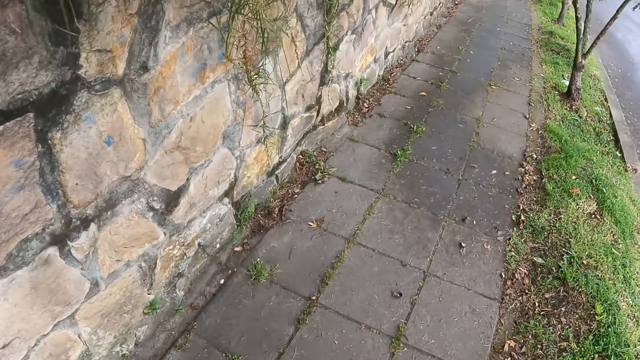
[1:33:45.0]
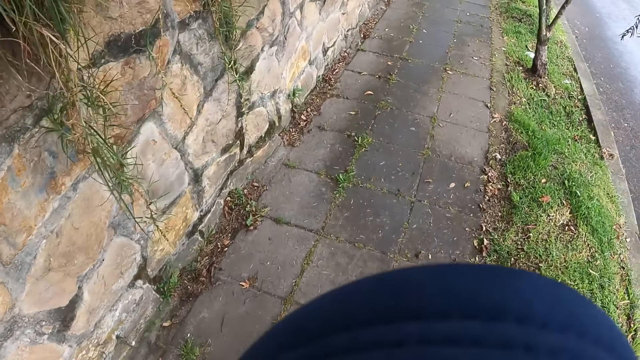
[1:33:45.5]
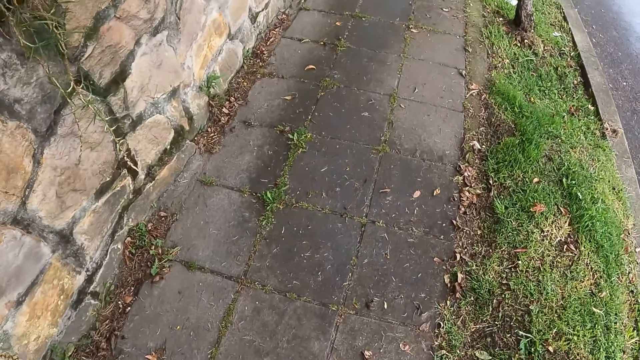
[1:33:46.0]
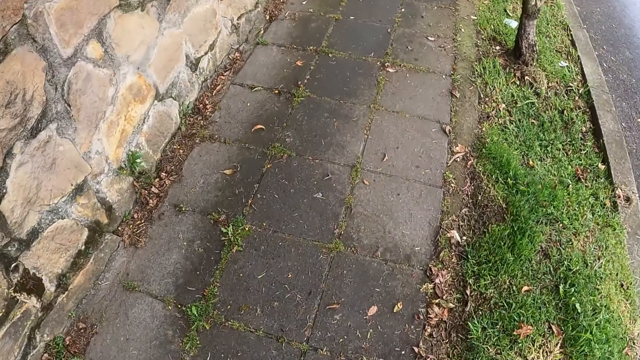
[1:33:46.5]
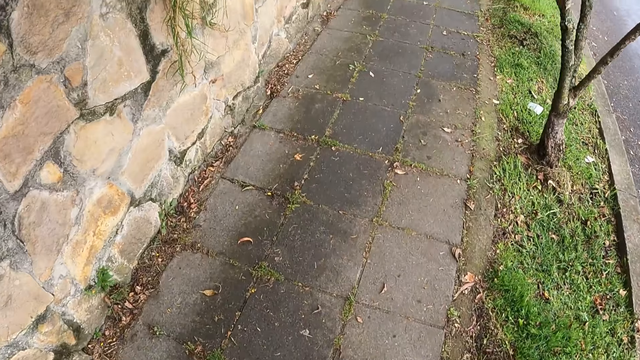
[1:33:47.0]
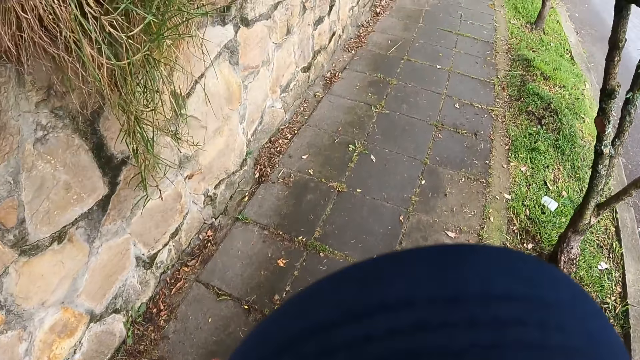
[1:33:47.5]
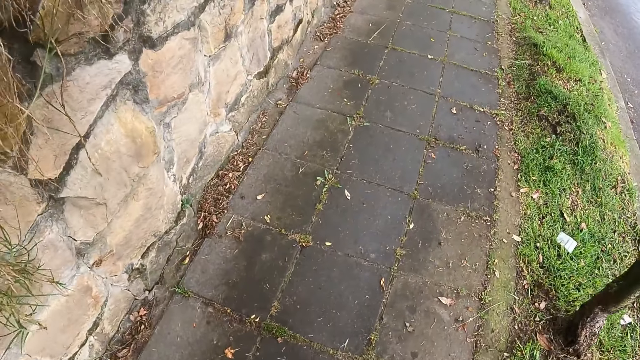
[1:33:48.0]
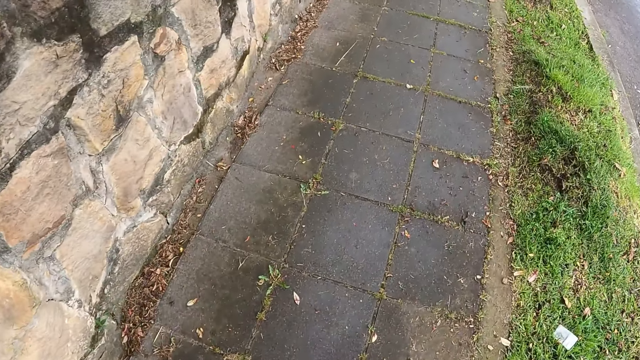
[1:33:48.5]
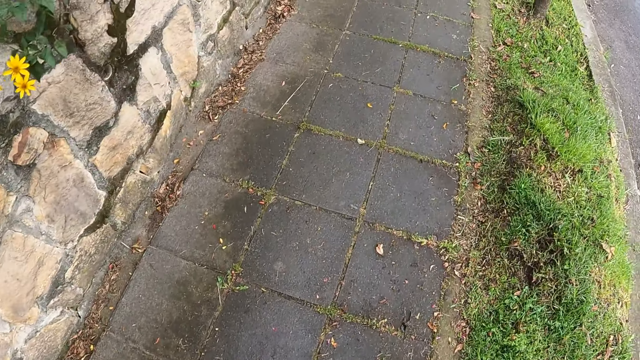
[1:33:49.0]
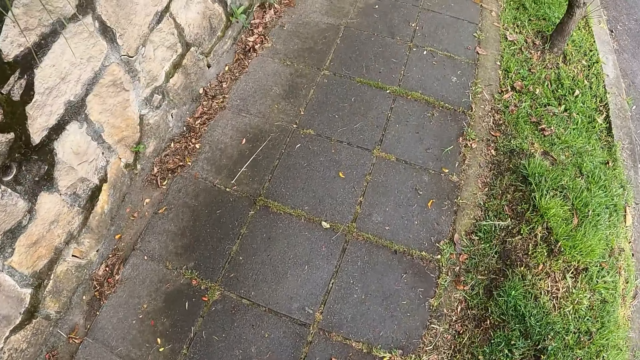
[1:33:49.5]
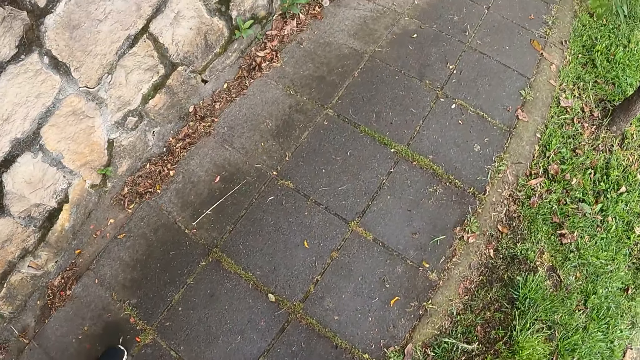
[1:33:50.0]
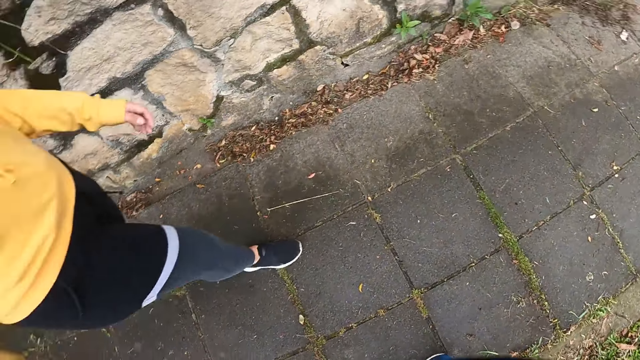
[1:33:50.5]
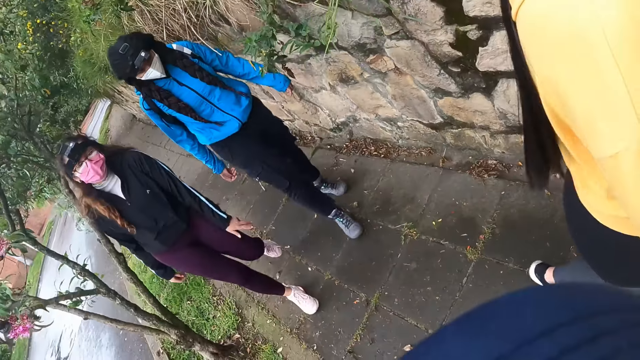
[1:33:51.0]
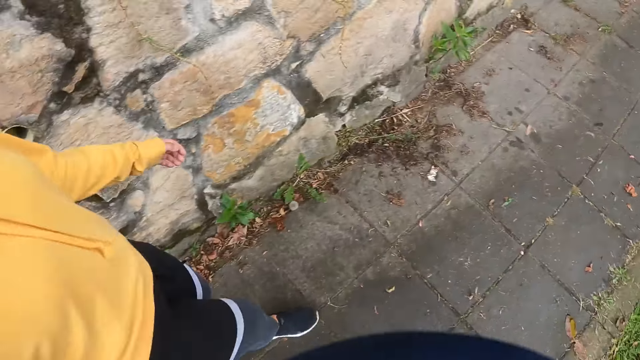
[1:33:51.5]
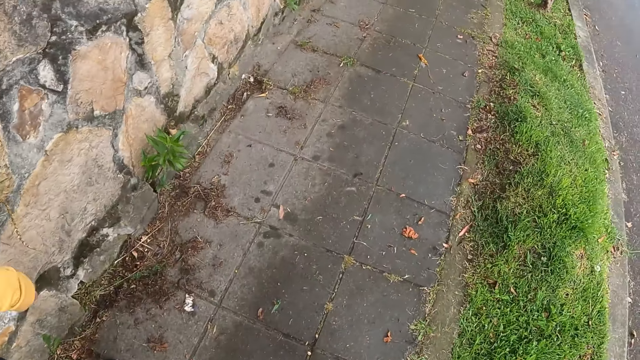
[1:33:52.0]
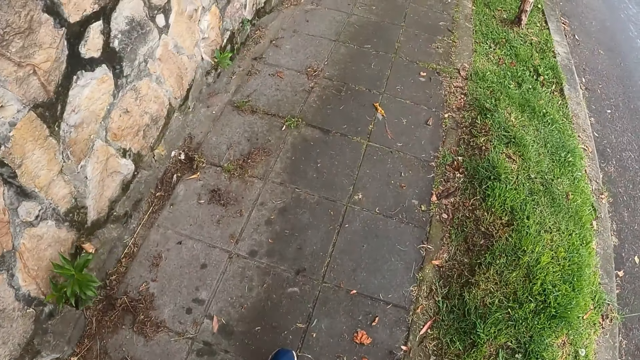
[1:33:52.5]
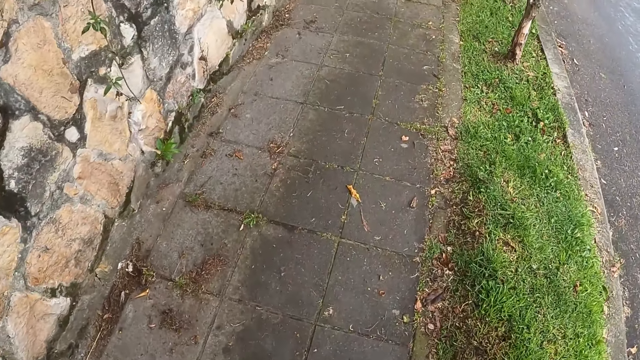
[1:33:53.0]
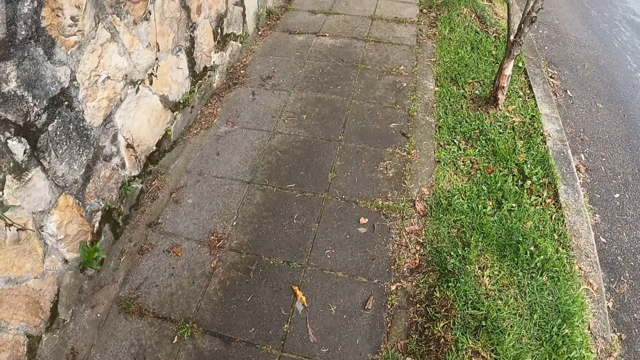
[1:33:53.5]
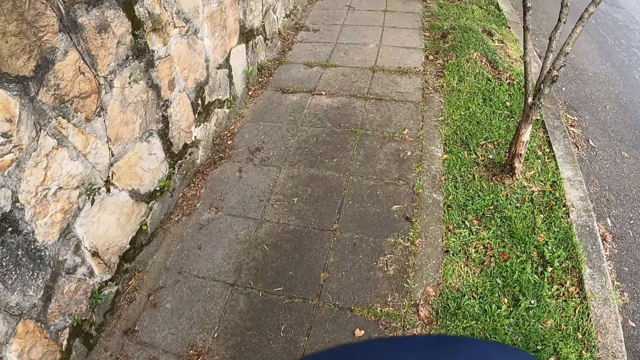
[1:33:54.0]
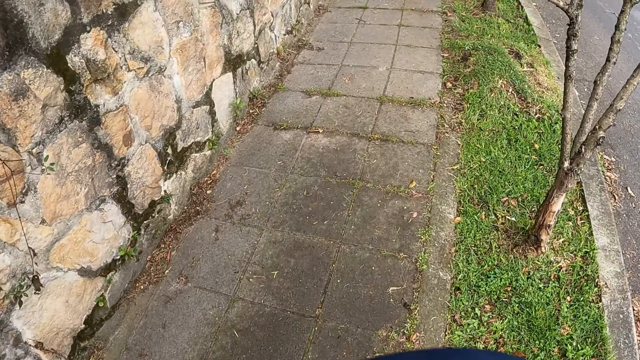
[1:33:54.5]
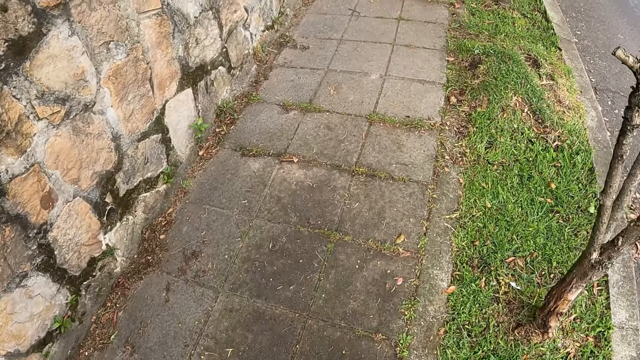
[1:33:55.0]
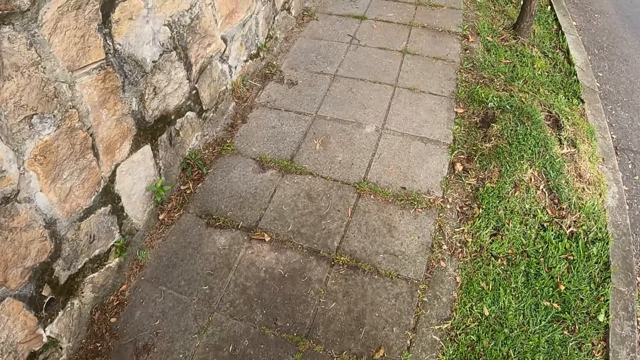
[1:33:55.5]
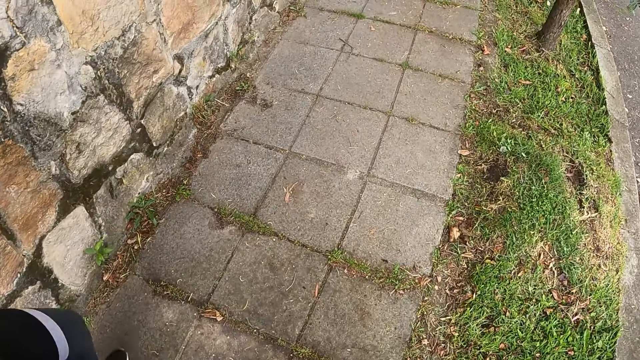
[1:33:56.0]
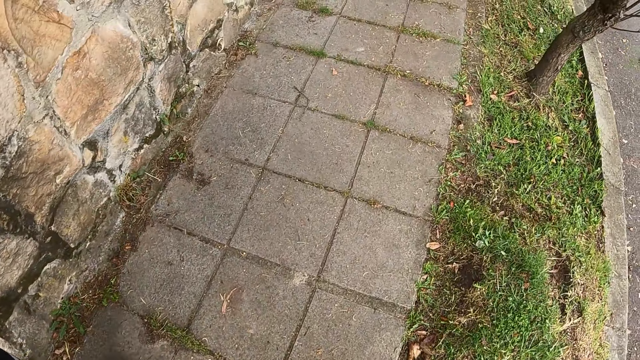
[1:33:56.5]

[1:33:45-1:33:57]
The camera wearer converses with people. They walk on the road.

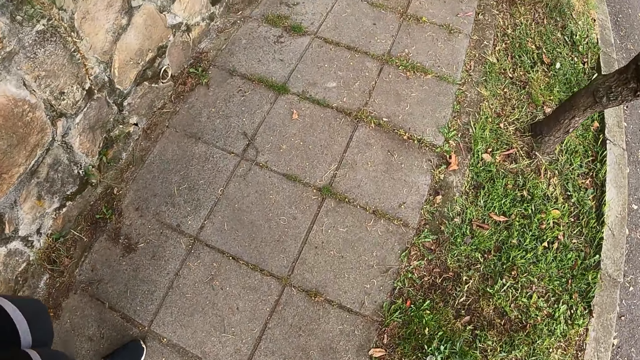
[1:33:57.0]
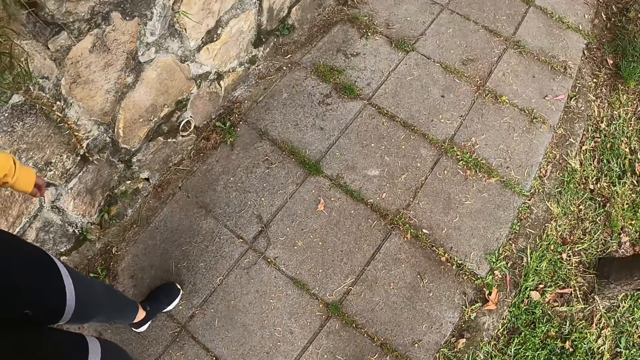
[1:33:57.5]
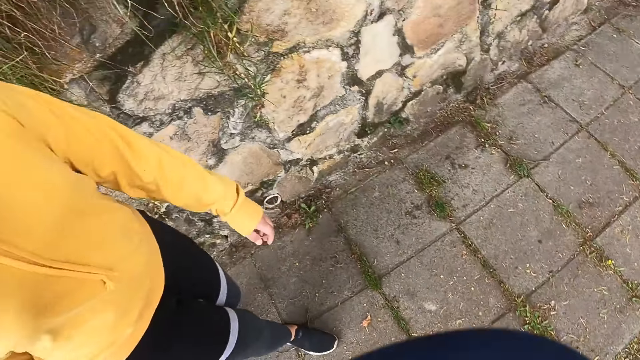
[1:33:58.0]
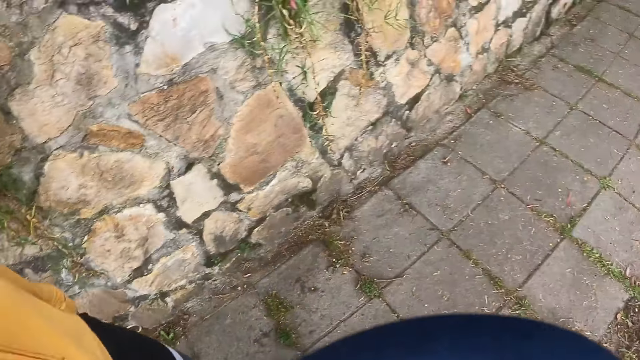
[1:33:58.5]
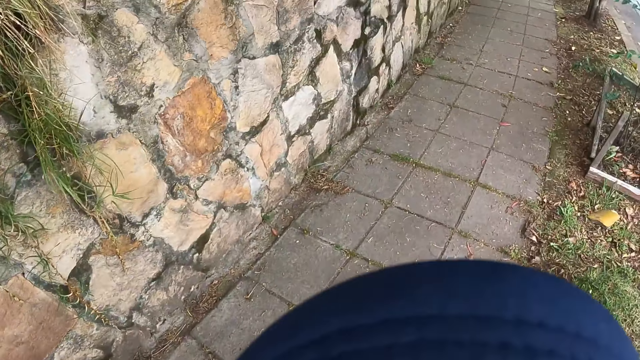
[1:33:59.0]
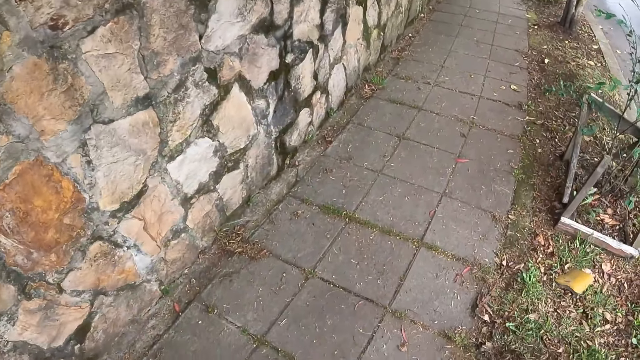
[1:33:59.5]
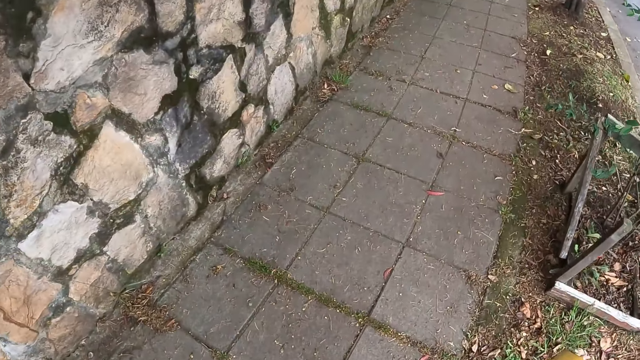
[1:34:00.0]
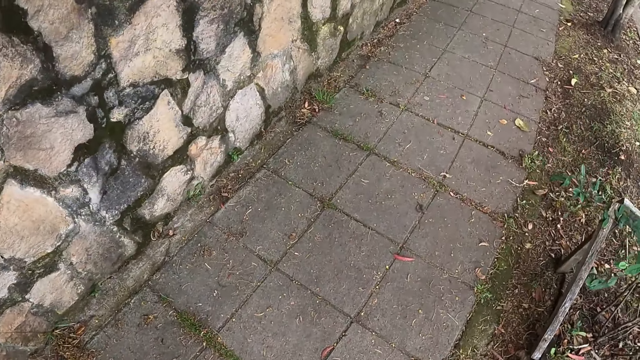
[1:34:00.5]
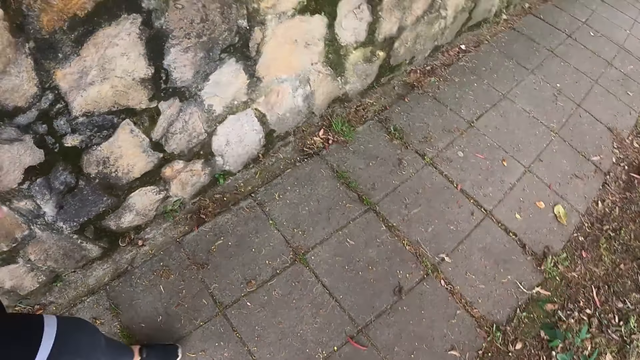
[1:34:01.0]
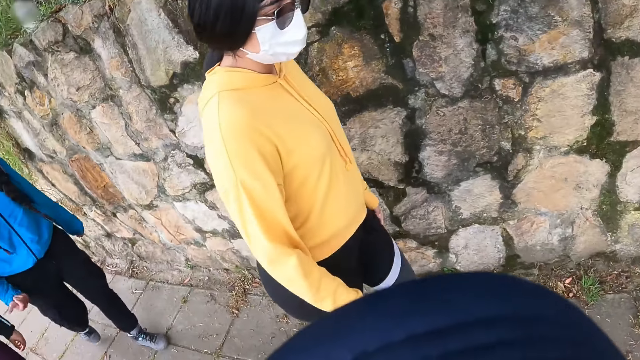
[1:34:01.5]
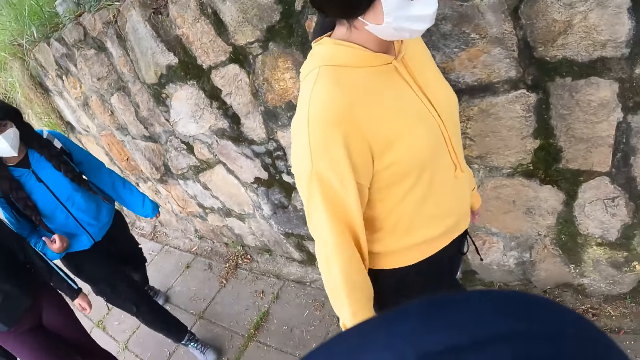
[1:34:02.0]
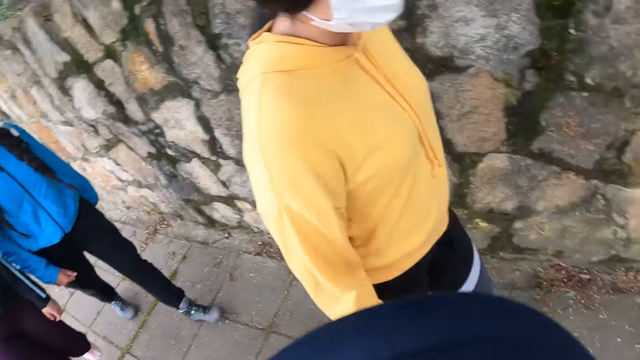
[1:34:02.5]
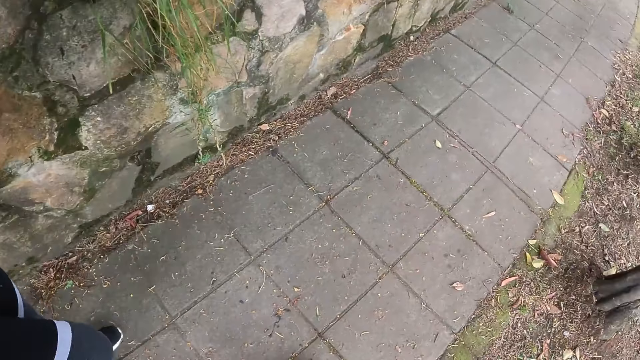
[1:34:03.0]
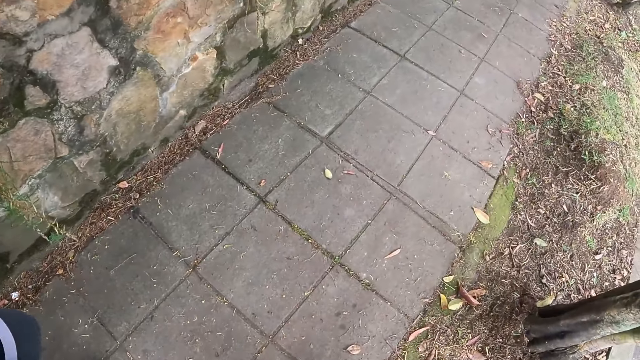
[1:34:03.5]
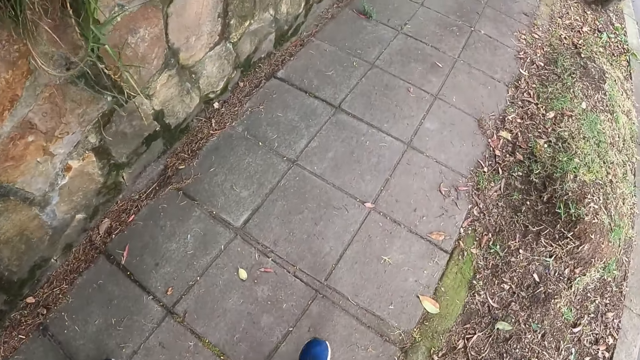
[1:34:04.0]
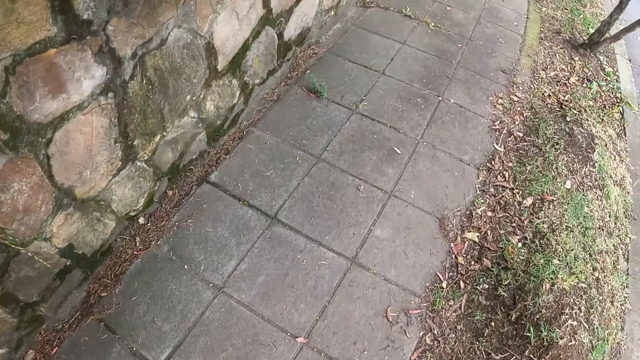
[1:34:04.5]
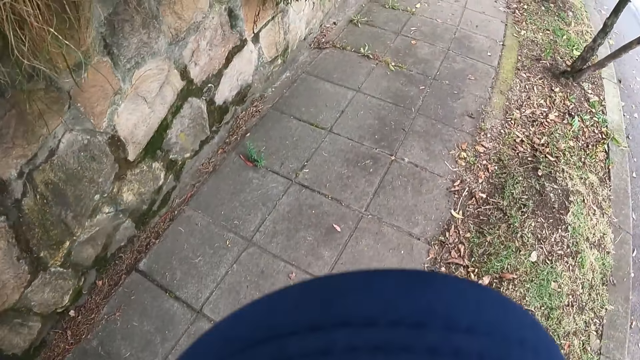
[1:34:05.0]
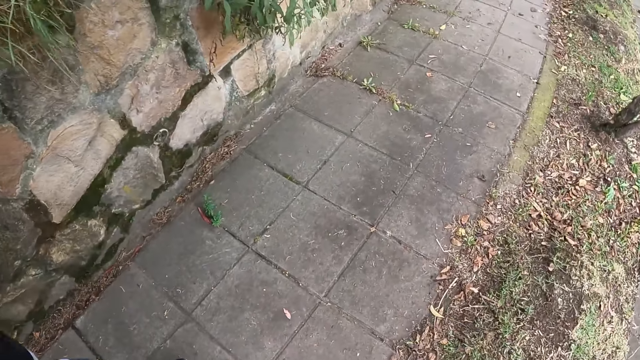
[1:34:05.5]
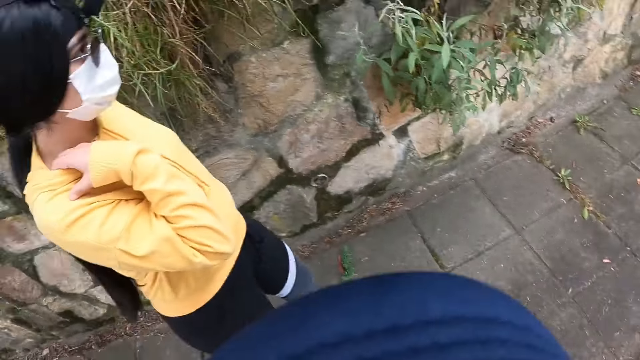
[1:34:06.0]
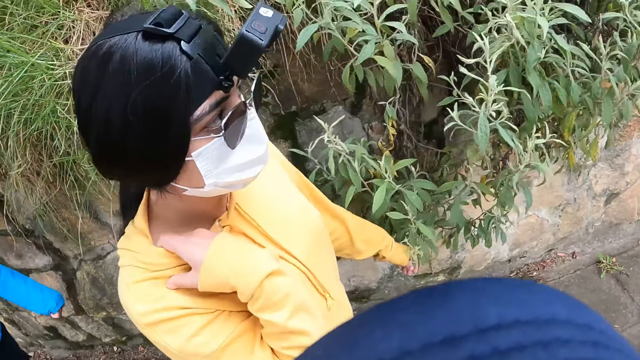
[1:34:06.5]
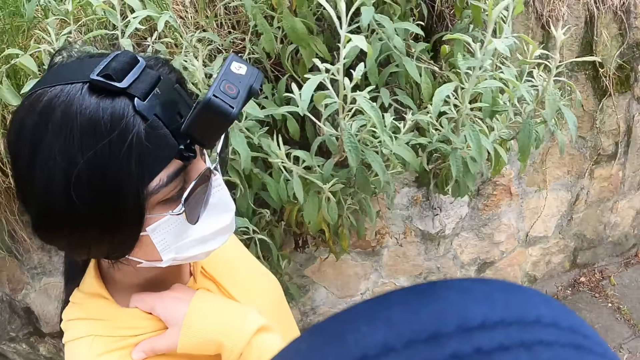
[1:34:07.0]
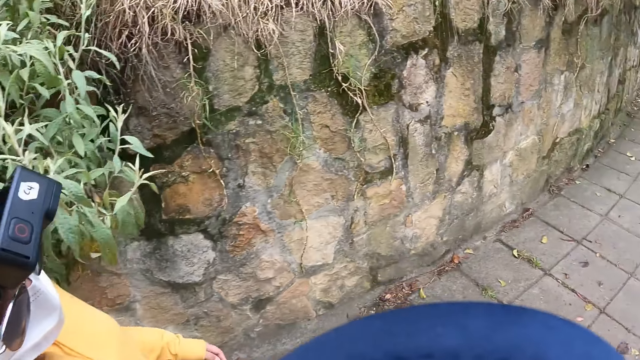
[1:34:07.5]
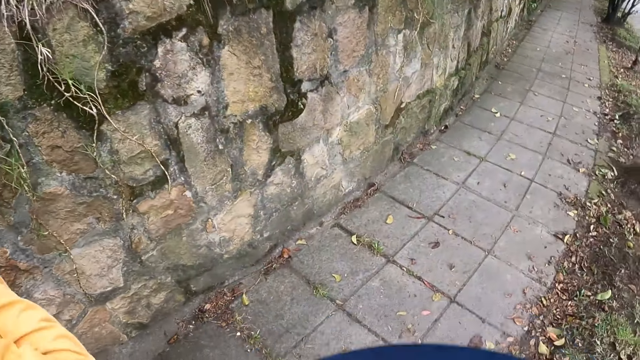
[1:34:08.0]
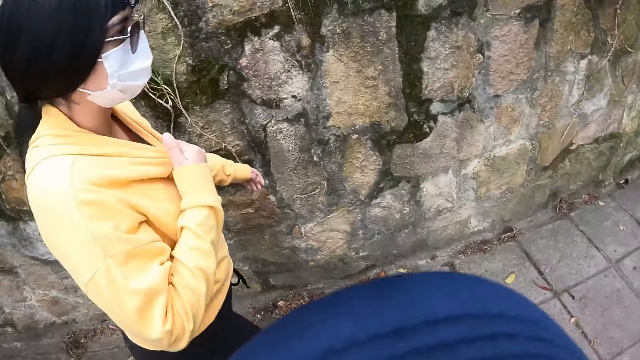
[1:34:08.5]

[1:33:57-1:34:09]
The camera wearer converses with people. They walk on the road and converse with the people.
